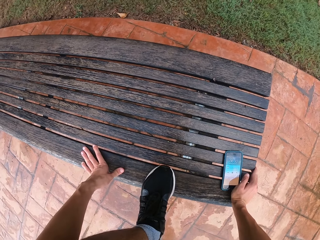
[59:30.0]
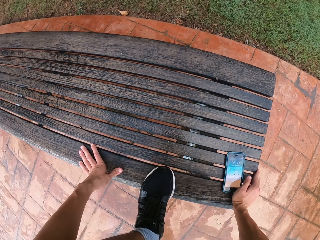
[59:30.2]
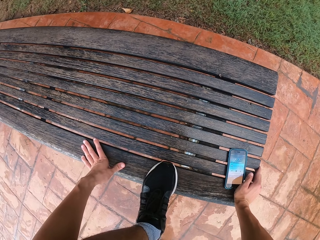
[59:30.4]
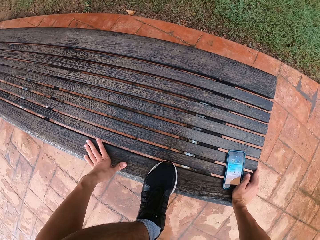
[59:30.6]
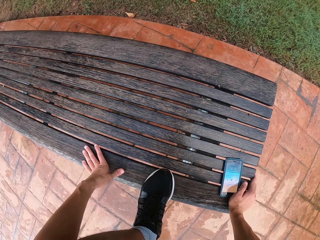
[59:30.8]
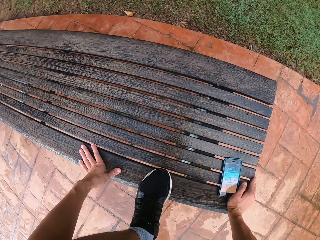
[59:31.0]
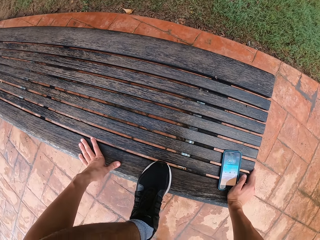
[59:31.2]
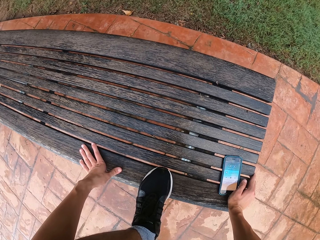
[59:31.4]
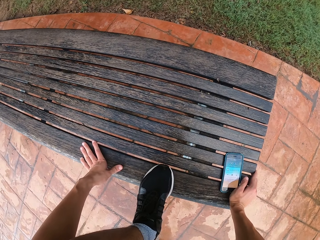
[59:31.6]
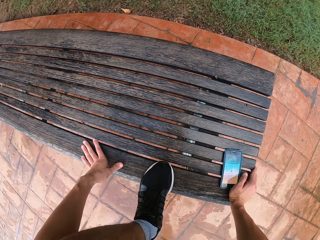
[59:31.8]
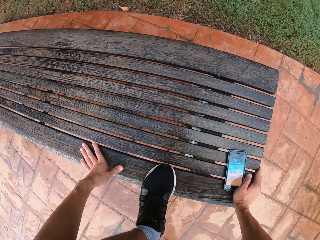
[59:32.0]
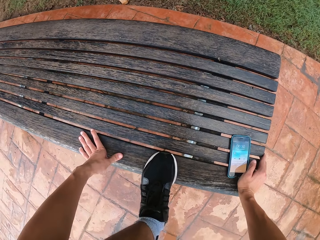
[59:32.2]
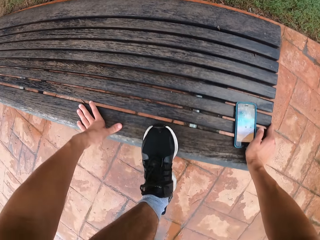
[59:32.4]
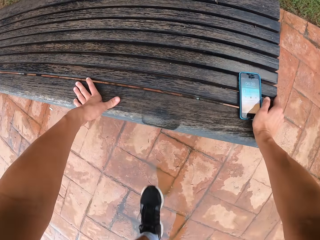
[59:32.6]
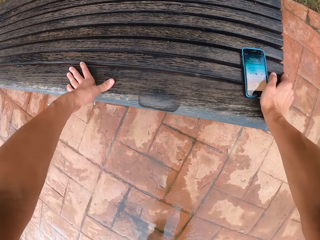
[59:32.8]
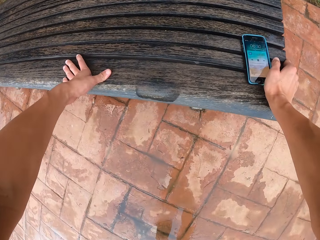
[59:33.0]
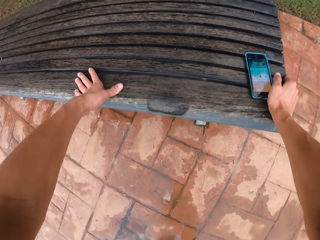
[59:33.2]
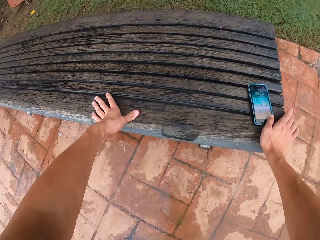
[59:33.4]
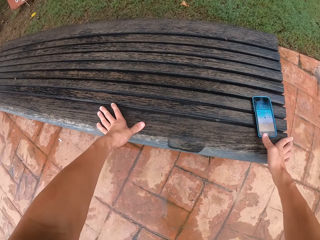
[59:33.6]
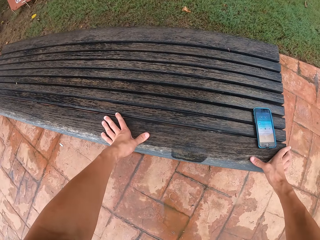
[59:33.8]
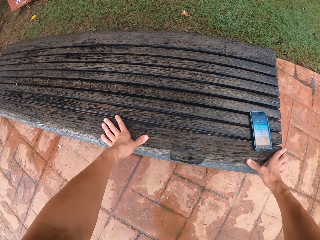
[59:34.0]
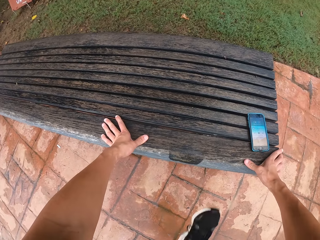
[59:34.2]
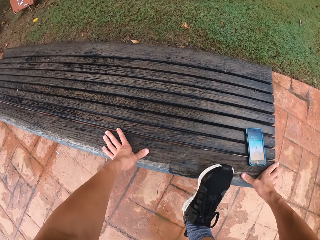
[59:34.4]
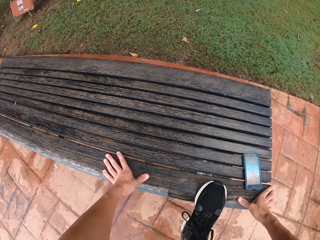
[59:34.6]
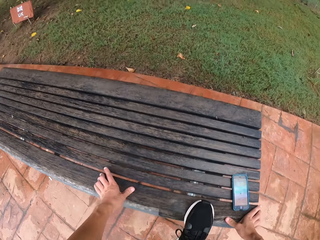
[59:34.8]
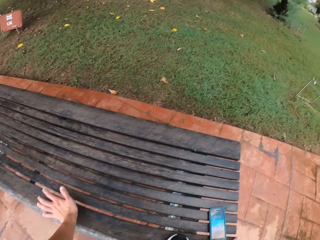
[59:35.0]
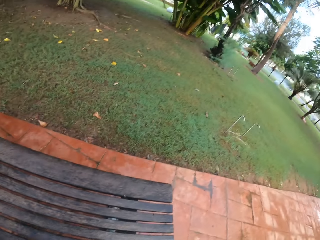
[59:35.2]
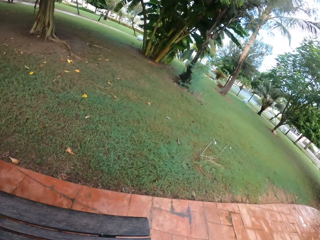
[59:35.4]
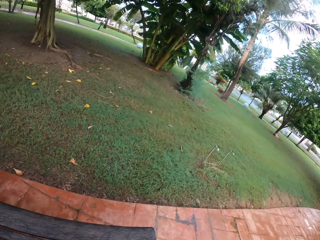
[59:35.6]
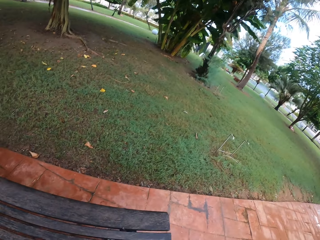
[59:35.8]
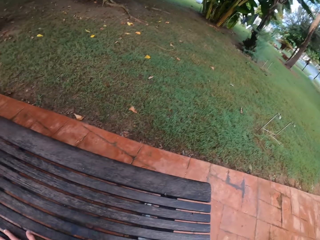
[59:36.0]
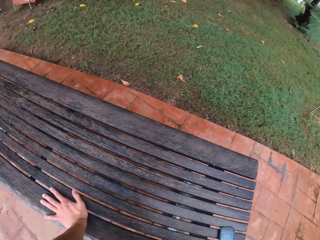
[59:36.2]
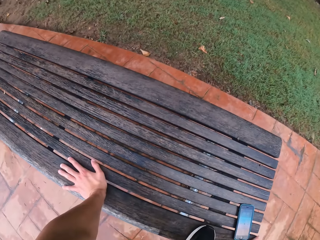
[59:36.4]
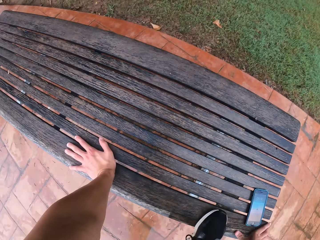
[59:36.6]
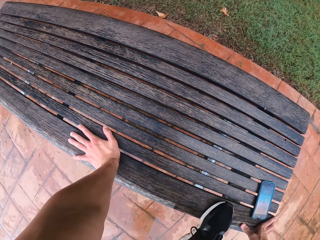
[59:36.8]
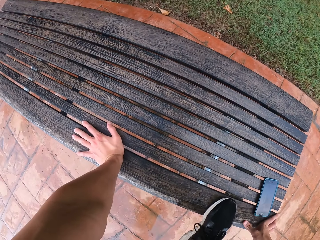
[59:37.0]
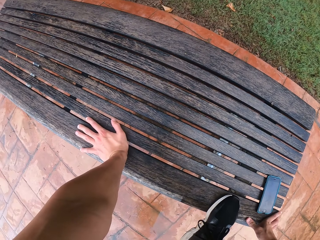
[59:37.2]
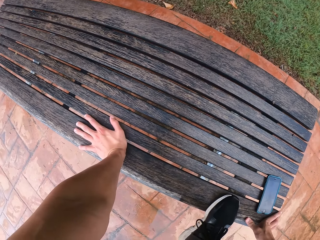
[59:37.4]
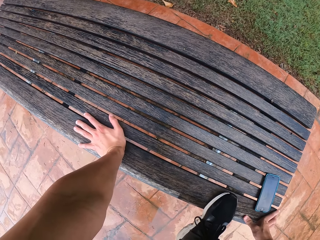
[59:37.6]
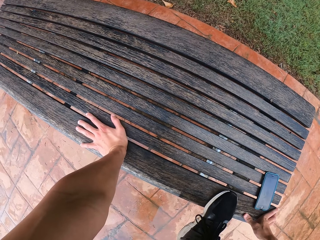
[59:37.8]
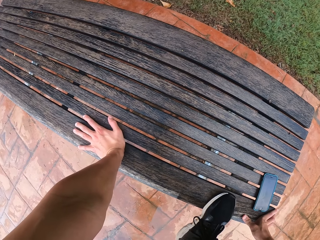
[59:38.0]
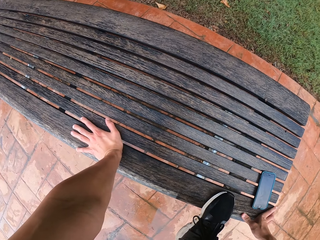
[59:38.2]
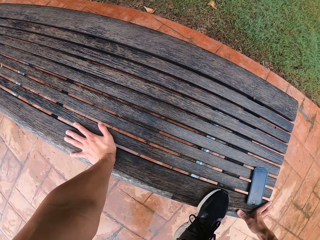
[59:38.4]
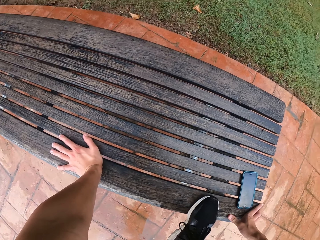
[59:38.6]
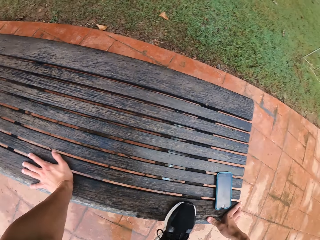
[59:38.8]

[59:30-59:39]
The camera wearer holds the bench. He drops off his leg. He places the right foot on the bench while holding the bench.

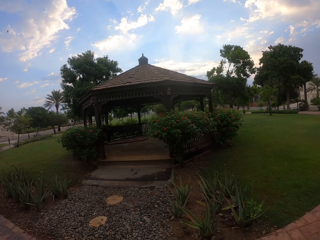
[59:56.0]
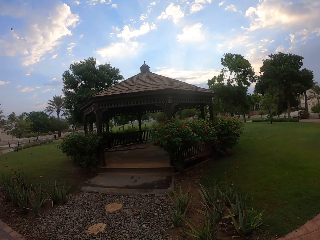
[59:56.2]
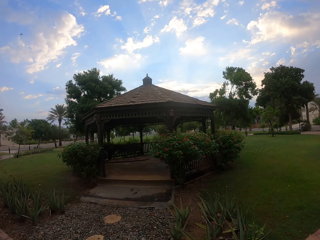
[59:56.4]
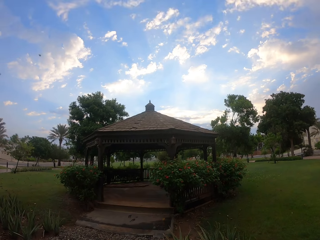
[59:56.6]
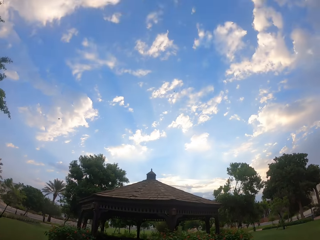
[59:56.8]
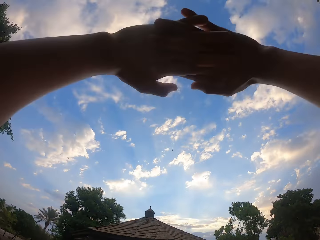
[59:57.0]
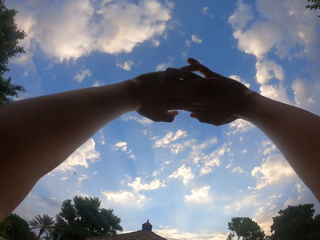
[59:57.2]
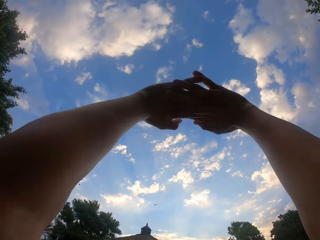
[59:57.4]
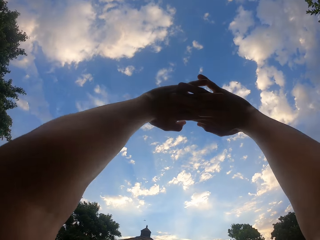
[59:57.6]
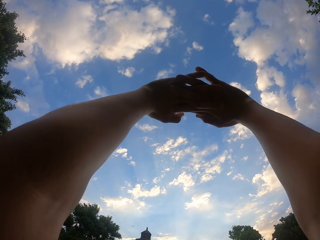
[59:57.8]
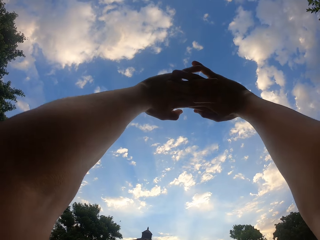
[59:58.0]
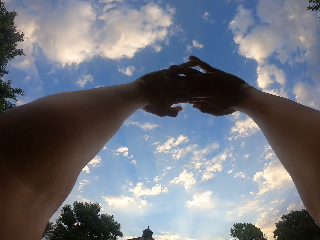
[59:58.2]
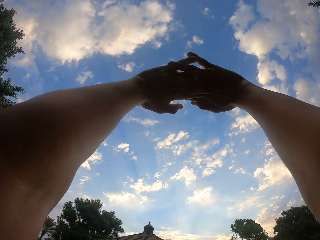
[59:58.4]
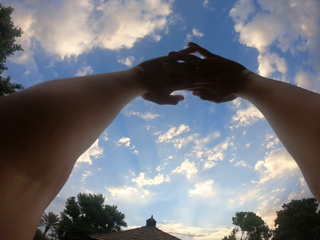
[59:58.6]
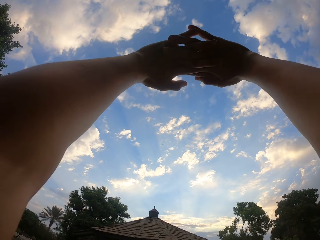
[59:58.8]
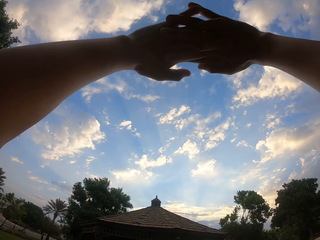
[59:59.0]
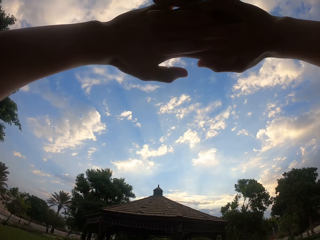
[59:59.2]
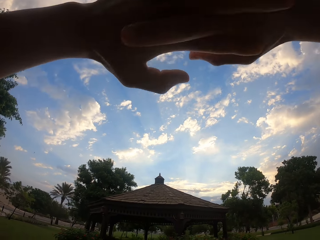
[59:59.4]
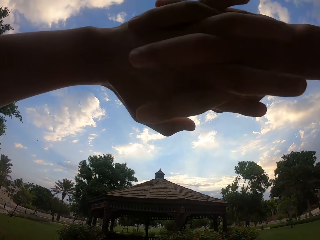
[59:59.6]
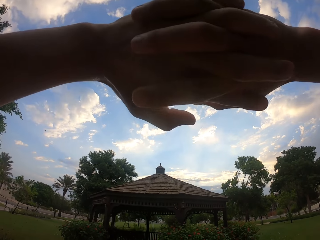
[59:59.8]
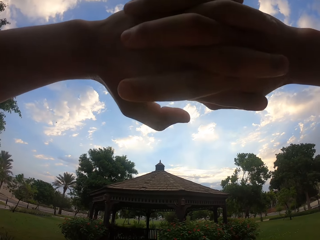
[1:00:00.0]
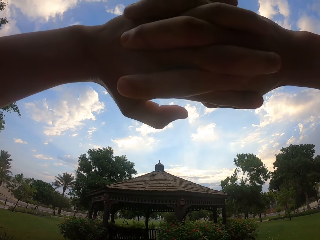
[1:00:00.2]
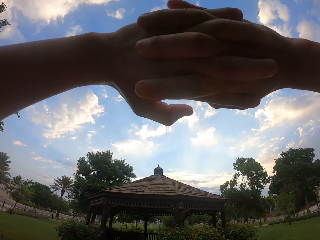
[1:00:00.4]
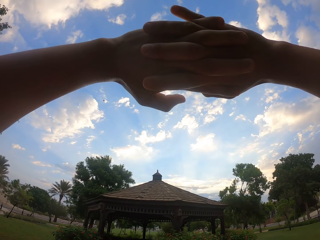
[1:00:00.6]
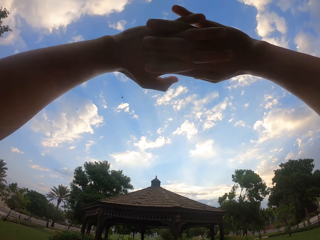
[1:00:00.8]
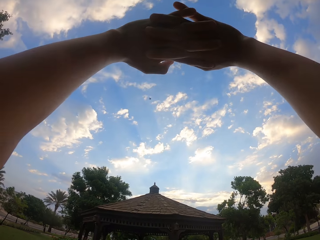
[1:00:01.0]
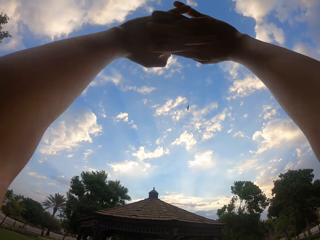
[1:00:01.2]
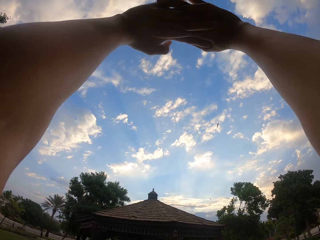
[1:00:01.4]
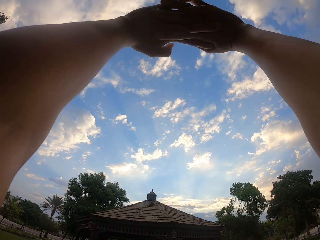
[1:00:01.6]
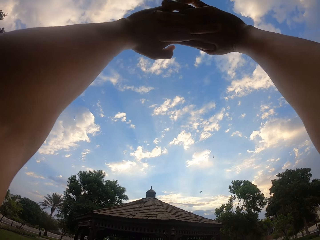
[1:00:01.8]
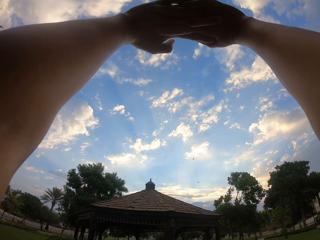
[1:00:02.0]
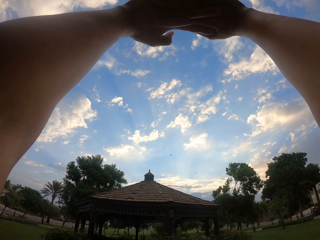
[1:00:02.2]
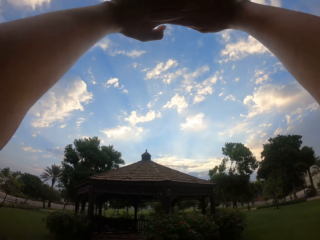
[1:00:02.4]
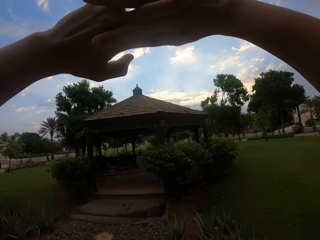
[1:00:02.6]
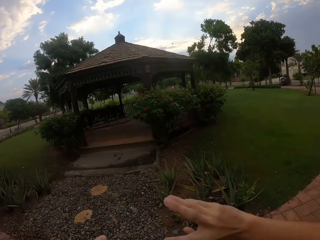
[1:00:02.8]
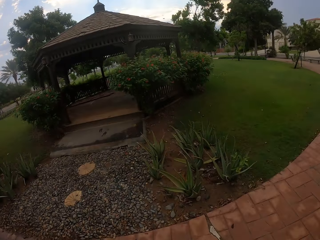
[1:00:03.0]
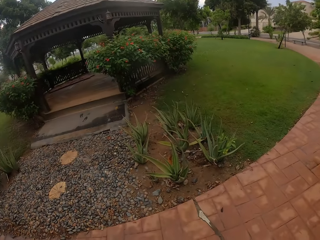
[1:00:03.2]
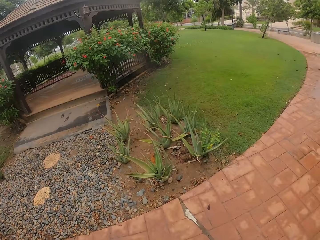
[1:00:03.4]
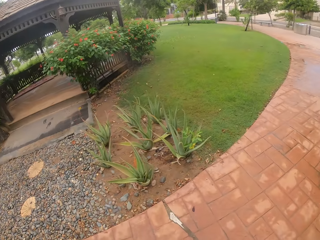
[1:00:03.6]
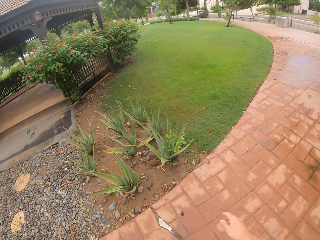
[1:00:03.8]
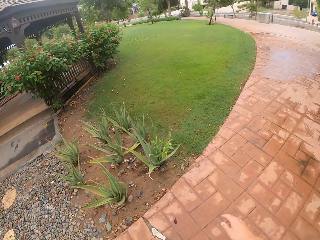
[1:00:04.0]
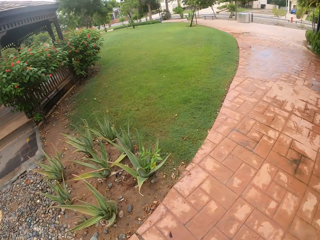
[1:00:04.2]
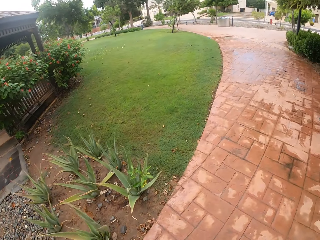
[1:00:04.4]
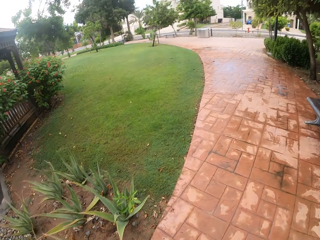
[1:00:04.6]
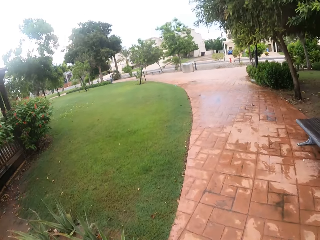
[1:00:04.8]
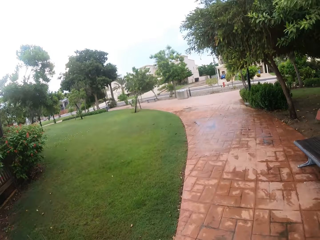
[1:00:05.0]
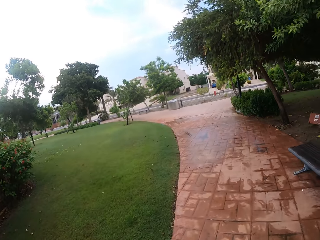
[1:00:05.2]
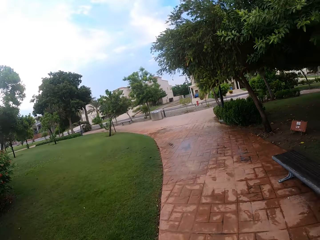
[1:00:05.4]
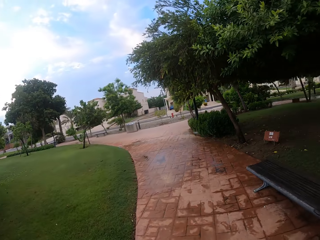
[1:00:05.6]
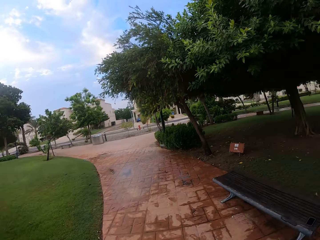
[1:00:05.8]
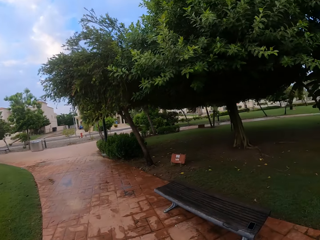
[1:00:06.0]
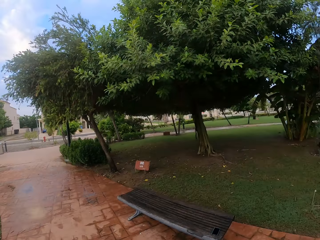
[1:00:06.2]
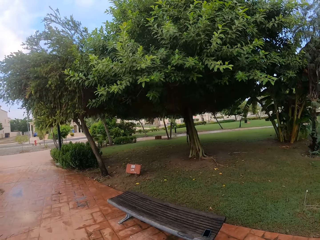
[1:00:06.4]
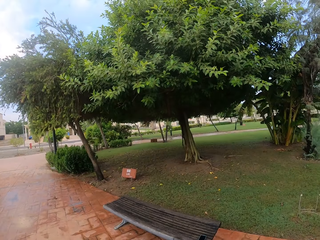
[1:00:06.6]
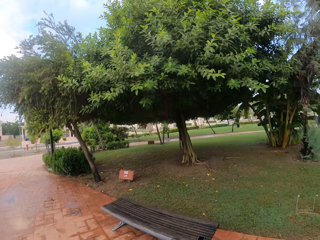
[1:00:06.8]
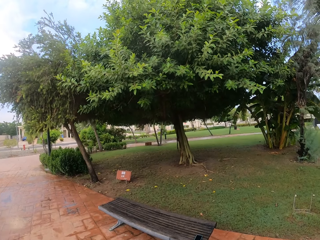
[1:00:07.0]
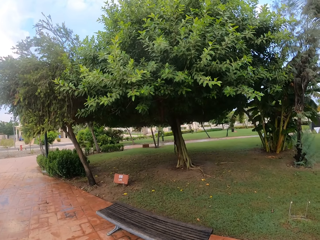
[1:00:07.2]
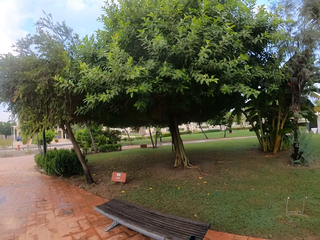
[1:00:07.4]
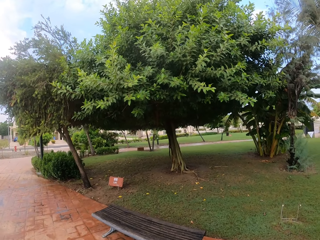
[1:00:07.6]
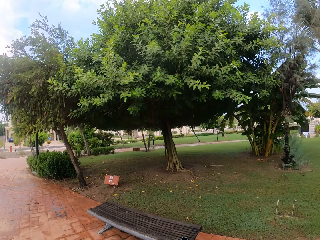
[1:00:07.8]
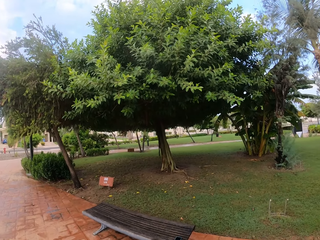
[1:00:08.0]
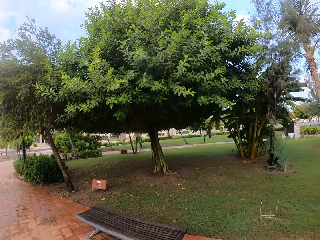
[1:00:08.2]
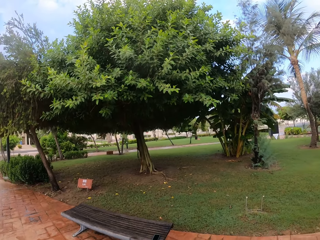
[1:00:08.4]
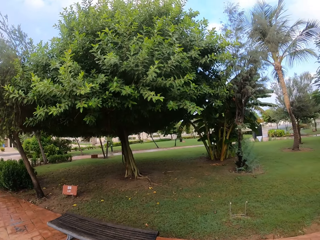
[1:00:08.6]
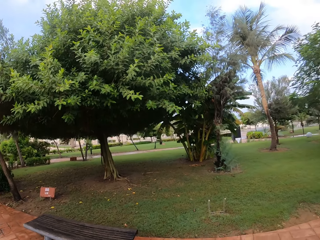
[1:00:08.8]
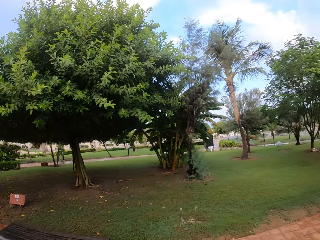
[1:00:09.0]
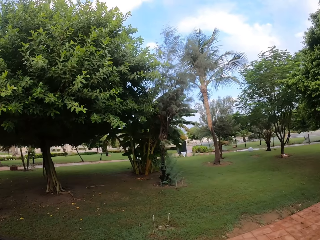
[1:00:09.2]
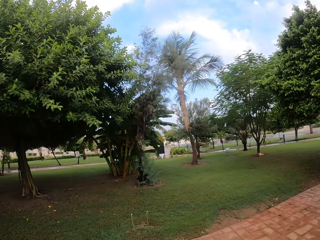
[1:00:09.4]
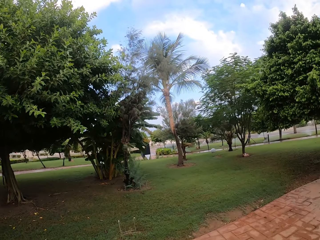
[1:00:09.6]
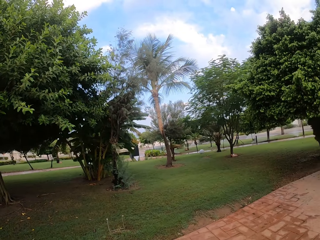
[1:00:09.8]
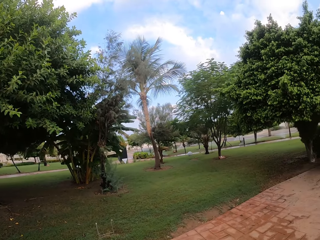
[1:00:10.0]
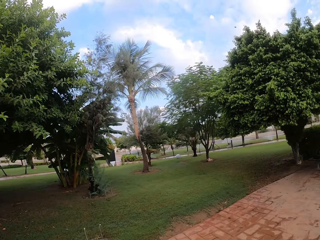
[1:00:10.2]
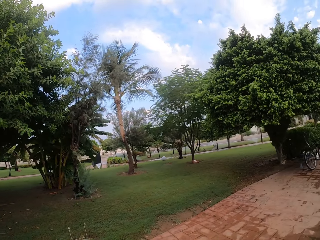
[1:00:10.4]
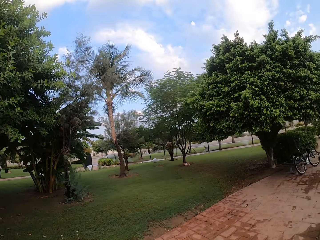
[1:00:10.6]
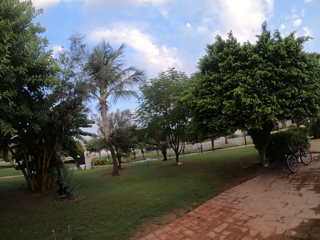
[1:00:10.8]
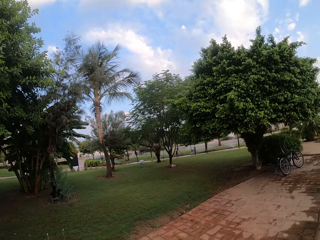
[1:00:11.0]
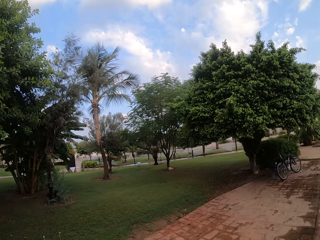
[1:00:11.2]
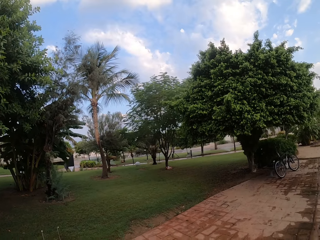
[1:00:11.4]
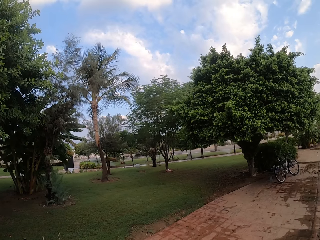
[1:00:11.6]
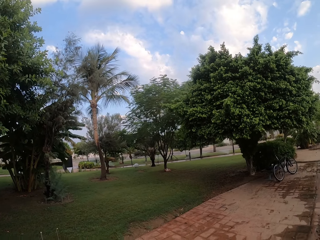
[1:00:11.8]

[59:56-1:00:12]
The camera wearer raises his hand. He drops his hands off. He walks outside.
